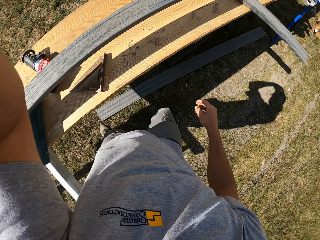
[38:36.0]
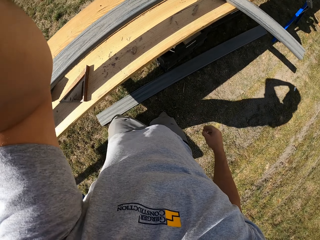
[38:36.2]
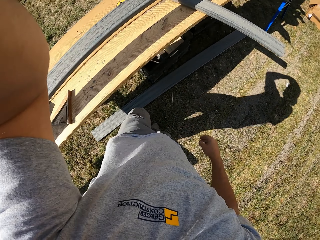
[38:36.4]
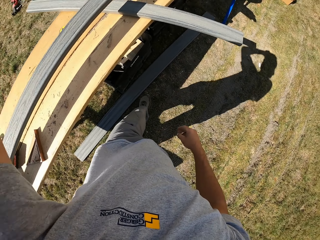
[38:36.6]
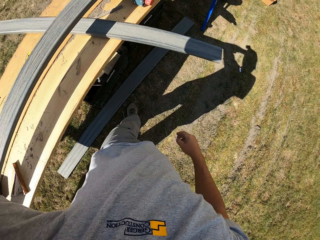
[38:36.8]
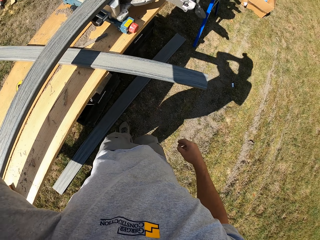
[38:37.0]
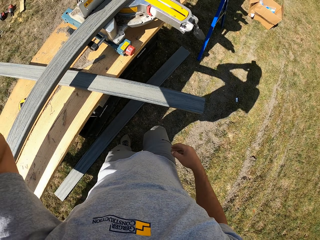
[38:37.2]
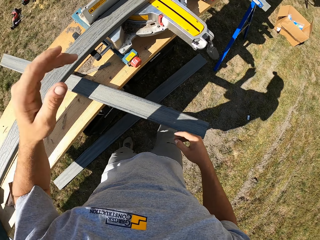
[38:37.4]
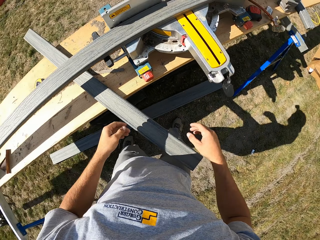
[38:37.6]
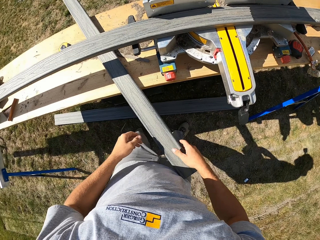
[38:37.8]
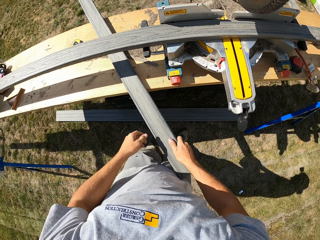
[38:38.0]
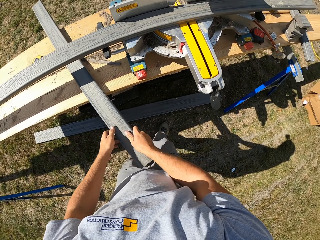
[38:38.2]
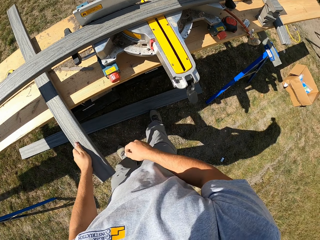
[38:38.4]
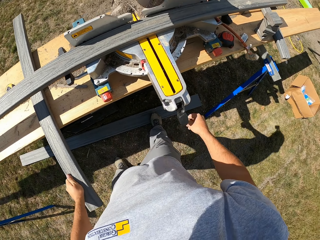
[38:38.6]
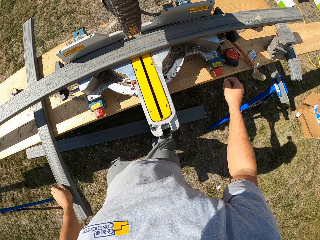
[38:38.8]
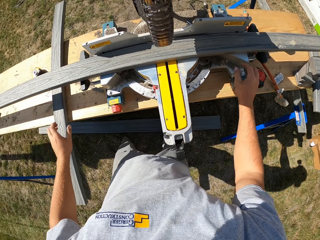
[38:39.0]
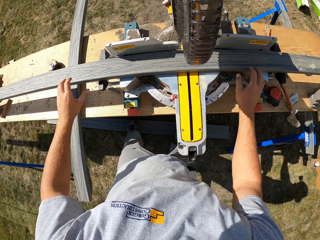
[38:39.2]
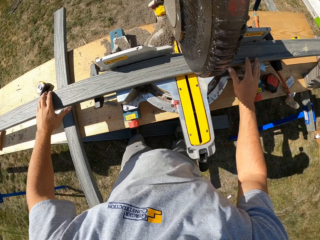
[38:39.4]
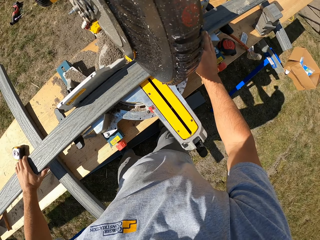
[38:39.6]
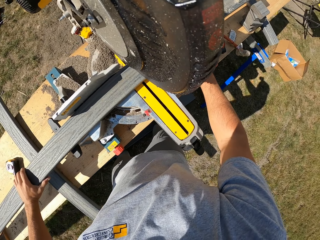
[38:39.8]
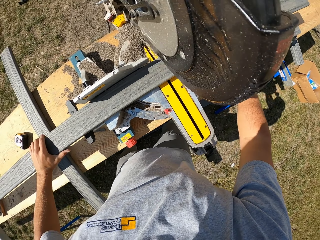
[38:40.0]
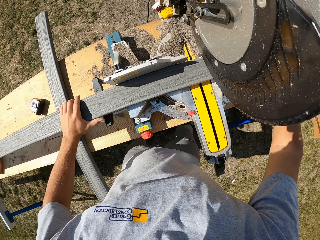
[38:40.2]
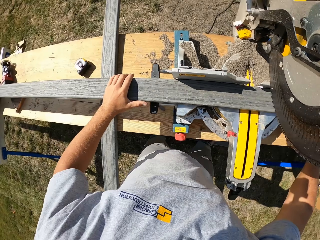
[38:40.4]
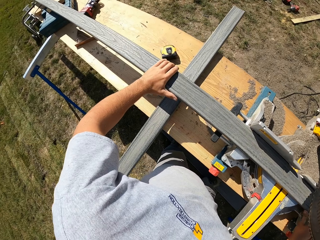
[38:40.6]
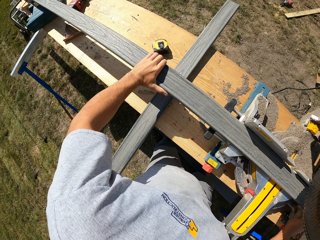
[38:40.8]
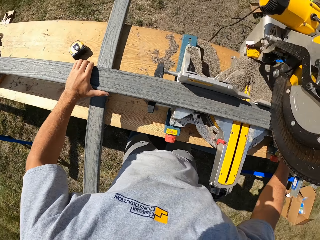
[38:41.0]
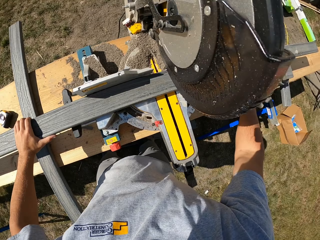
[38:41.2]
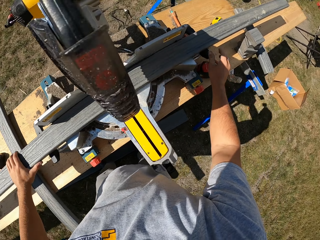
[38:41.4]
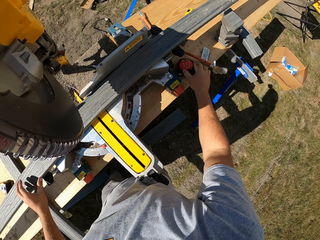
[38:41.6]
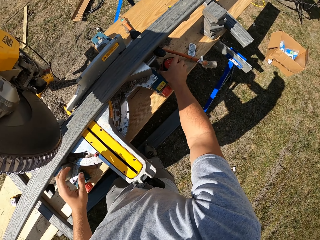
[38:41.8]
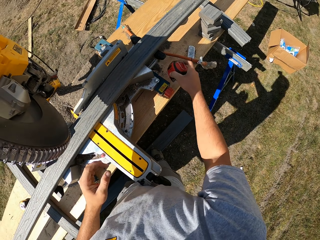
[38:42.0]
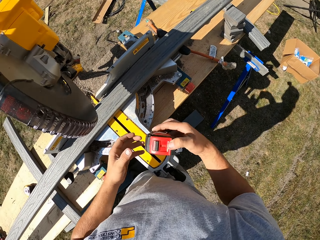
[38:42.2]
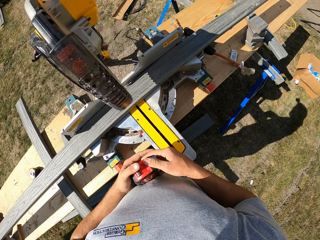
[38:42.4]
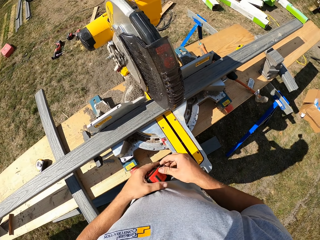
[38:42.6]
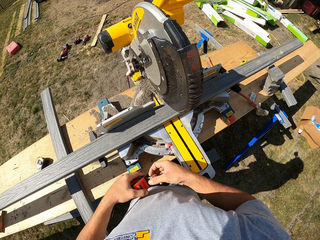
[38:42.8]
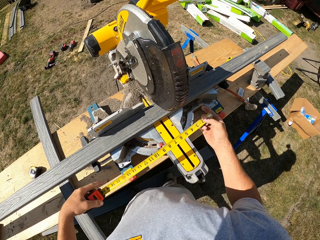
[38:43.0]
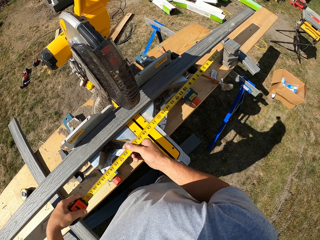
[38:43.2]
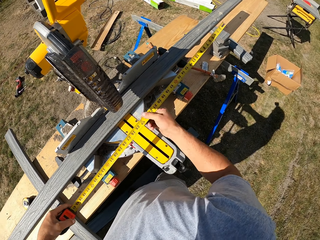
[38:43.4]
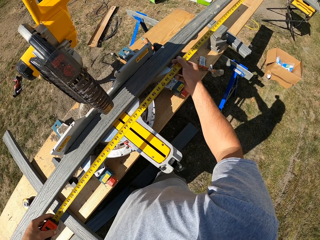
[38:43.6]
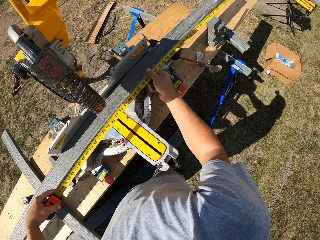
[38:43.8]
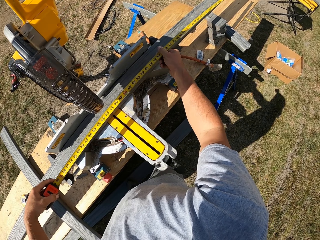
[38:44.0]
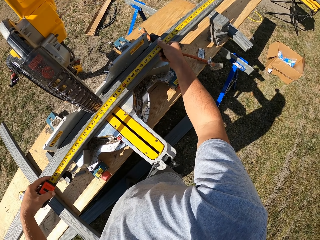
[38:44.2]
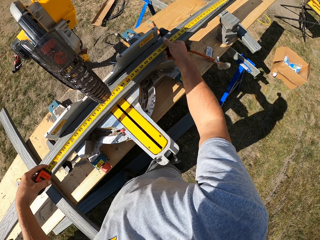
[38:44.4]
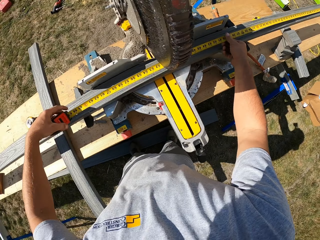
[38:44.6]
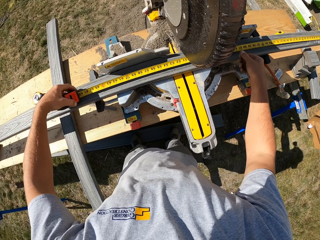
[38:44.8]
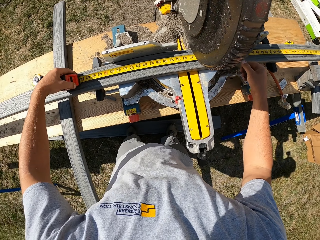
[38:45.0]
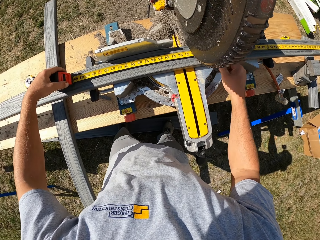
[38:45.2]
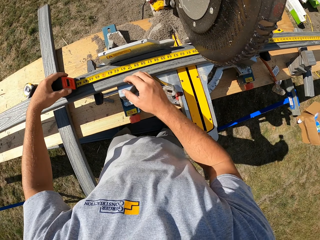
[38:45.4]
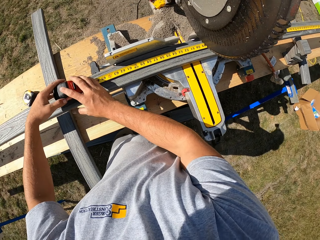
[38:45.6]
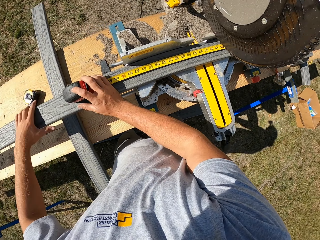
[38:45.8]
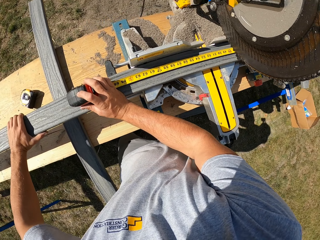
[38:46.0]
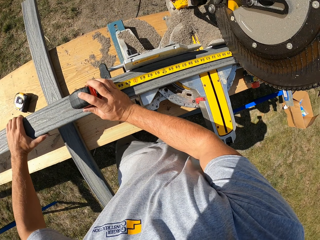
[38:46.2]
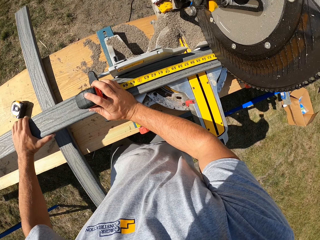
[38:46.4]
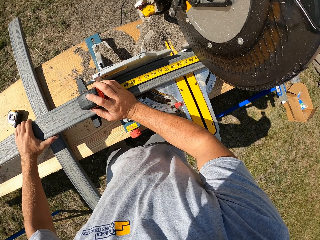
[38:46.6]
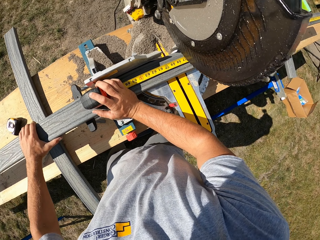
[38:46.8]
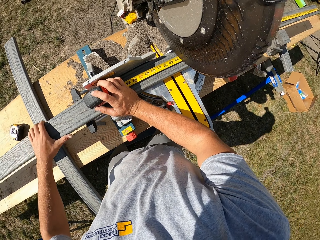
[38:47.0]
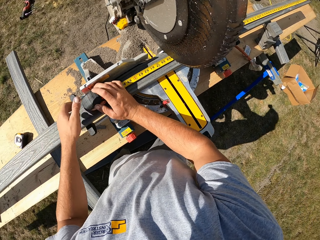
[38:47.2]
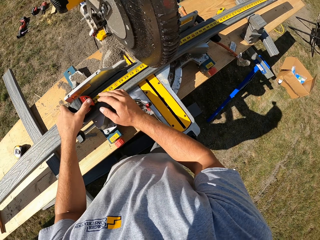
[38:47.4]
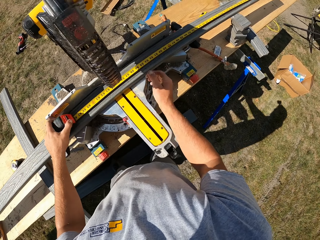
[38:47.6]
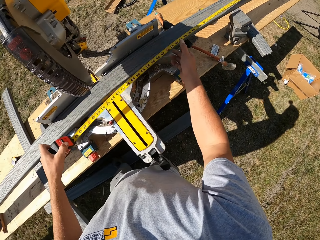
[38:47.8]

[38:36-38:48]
The camera wearer adjusts the camera. They hold the wood with the right hand and pass the wood to the left hand. They hold the wood with both hands. They pick up the steel masking tape or measuring tape. They hold the steel masking tape with both hands. They open the measuring tape. They adjust the steel masking tape with both hands. They measure the wood with the steel masking tape. They move the wood with the left hand. They hold the steel masking tape with the left hand.

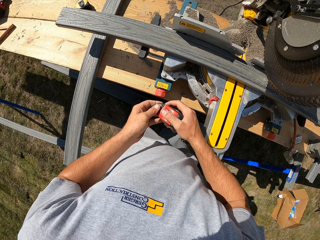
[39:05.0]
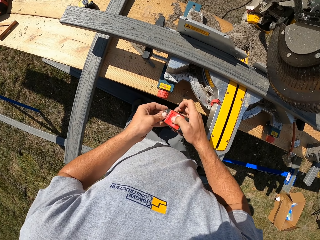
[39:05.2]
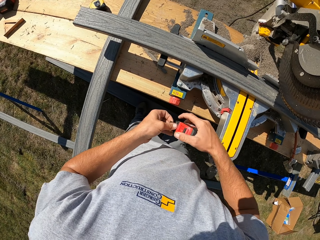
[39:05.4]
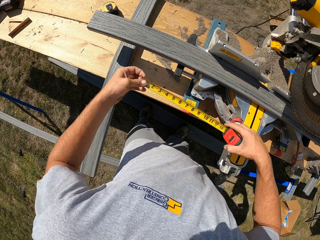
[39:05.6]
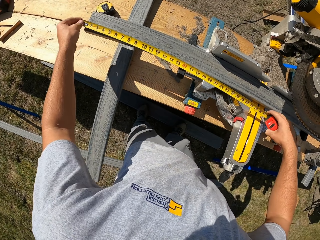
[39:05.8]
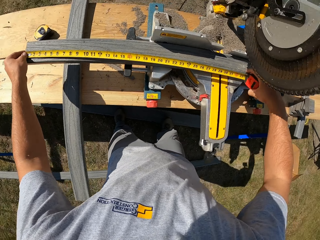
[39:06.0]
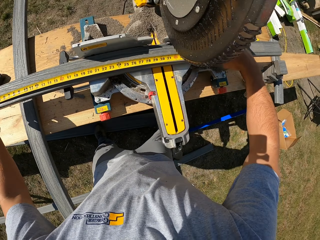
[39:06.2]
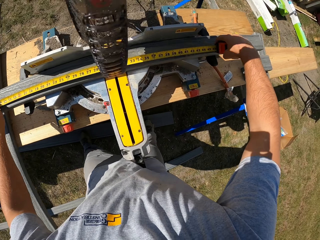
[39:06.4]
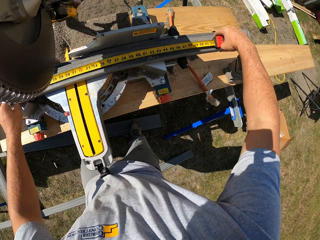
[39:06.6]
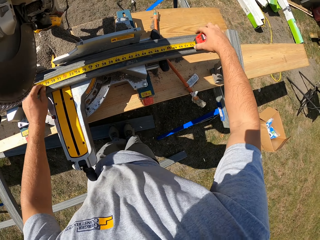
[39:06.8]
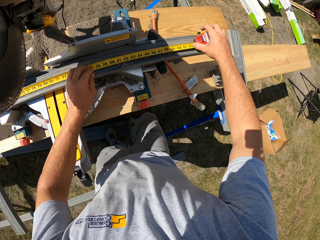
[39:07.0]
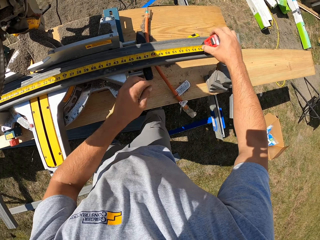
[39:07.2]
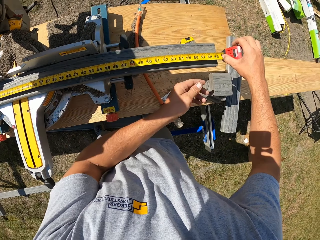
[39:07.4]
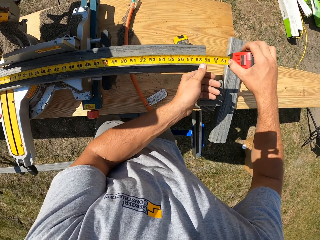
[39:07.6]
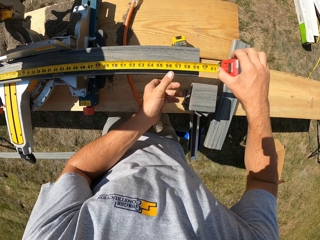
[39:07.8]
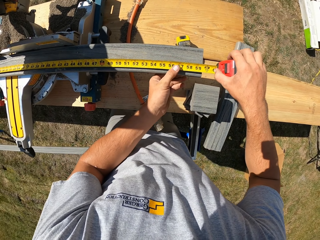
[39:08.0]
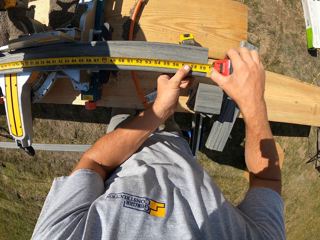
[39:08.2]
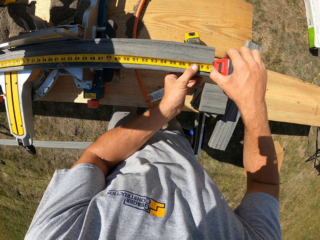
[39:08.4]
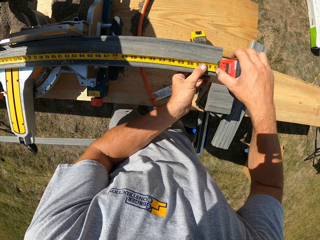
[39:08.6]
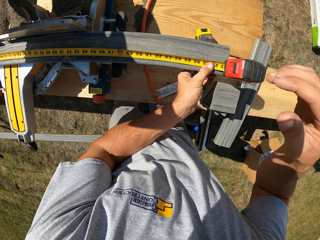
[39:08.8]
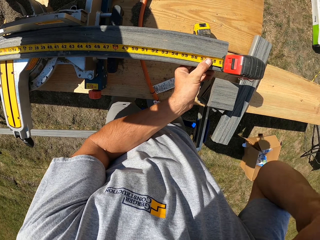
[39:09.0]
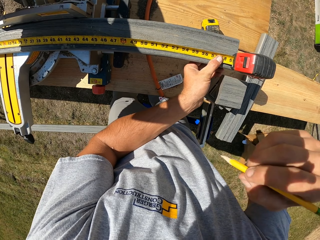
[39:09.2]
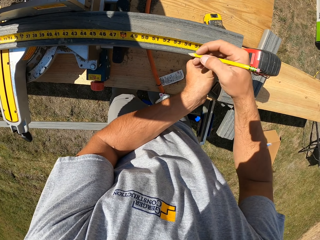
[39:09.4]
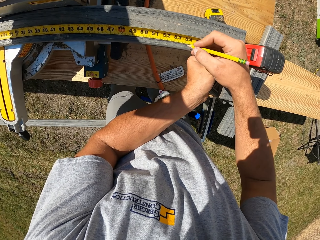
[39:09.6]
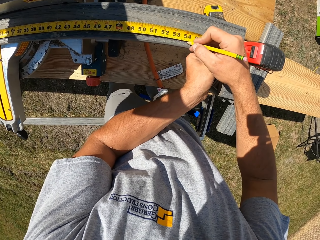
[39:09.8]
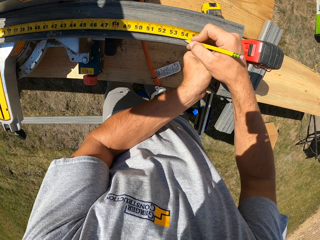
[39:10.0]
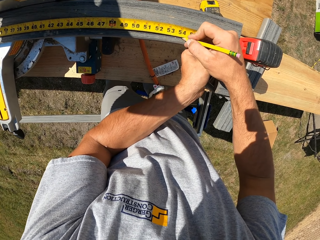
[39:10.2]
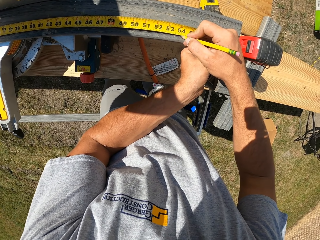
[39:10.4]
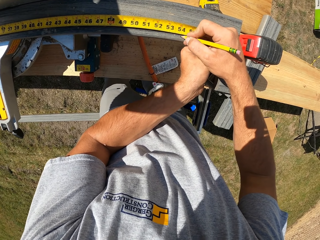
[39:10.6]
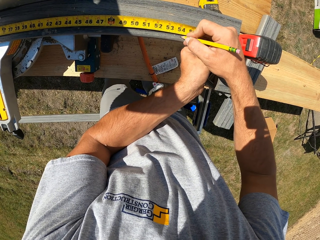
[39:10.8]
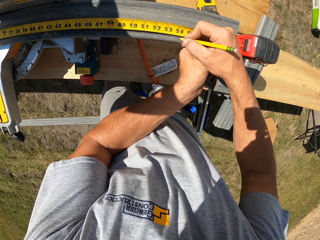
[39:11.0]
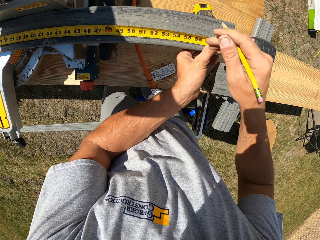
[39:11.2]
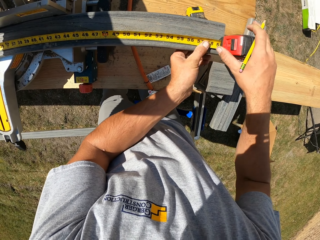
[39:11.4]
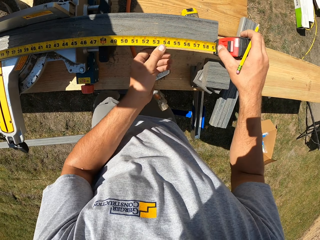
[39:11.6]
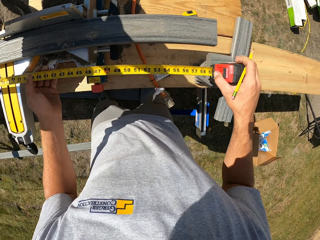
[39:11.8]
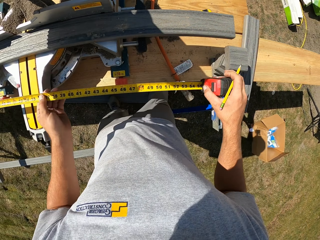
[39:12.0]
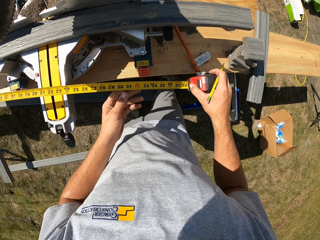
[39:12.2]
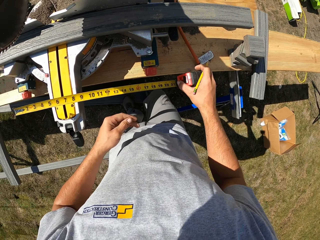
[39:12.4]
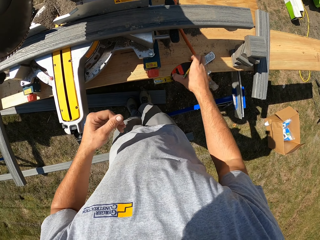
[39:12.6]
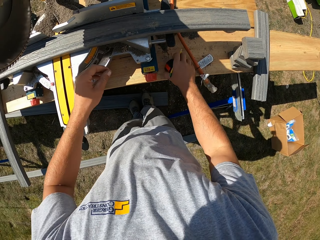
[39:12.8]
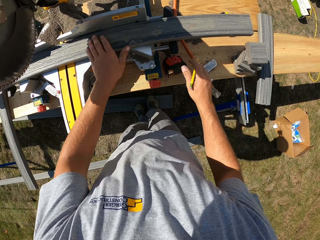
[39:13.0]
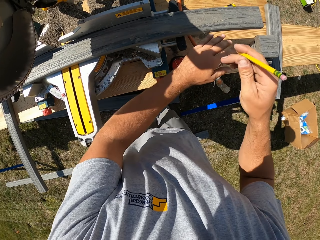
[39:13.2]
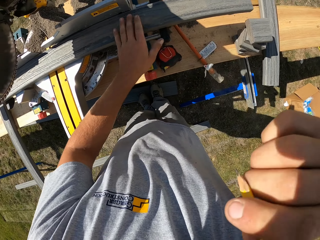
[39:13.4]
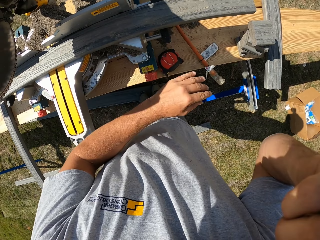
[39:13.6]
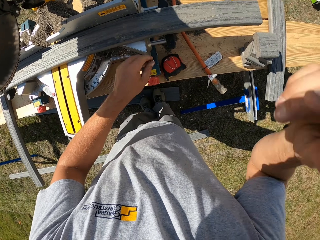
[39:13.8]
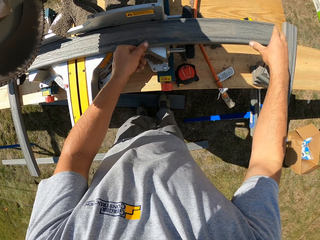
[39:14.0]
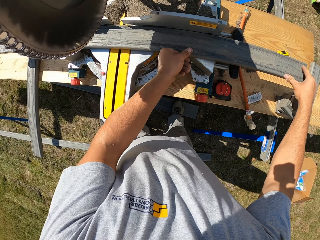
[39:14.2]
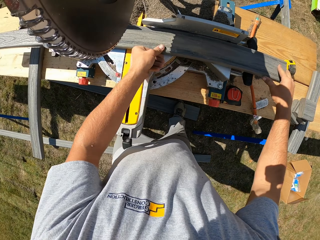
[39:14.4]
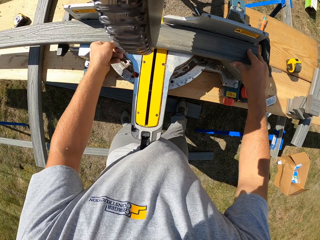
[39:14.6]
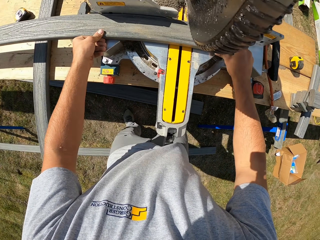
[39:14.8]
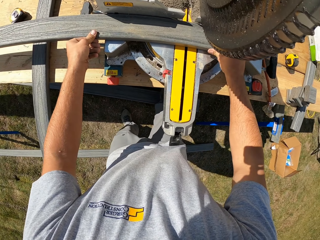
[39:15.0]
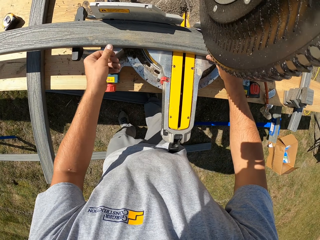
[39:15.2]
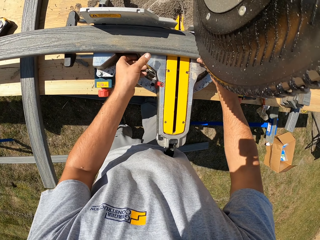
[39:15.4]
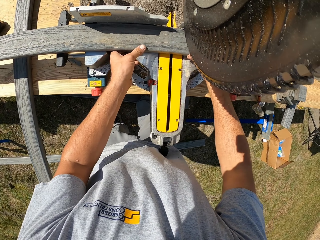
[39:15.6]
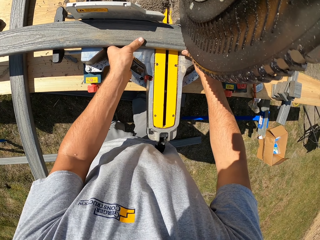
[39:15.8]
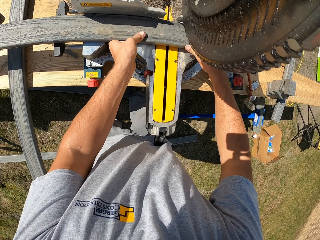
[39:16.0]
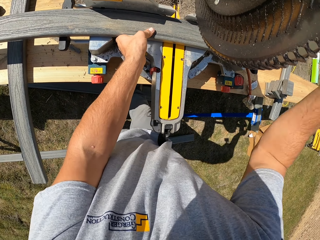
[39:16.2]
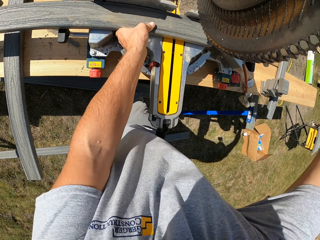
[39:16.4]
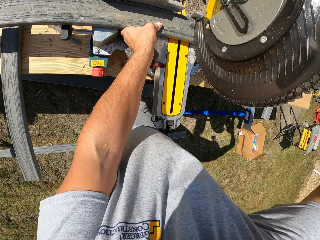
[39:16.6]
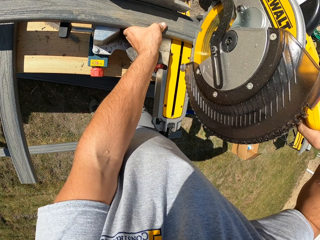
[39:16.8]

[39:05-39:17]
The camera wearer holds the steel masking tape or measuring tape with both hands. They open the measuring tape. They adjust the steel masking tape with both hands. They measure the wood with the steel masking tape. They take a pencil from the right ear. They mark the wood with the pencil. They hold the steel masking tape with both hands. They close the measuring tape. They drop the steel masking tape. They place the pencil in the mouth. They put the pencil back to the ear. They move the wood with both hands. They pick up the wood piece.
